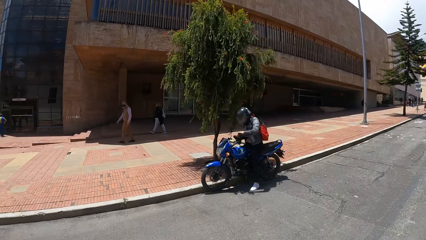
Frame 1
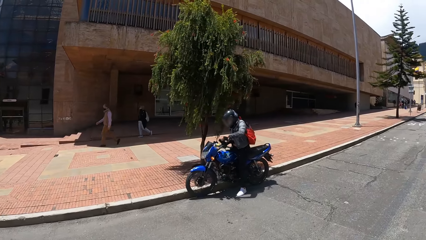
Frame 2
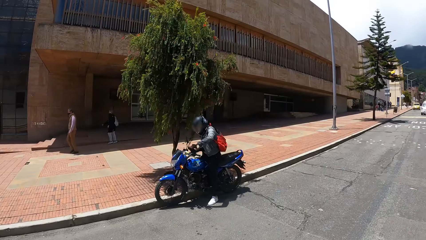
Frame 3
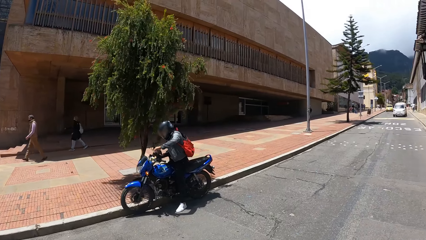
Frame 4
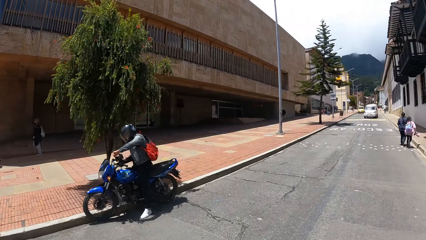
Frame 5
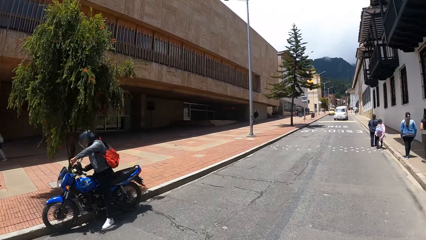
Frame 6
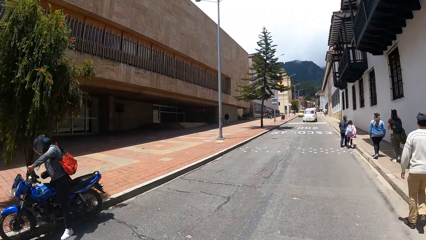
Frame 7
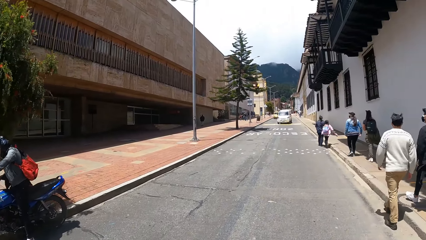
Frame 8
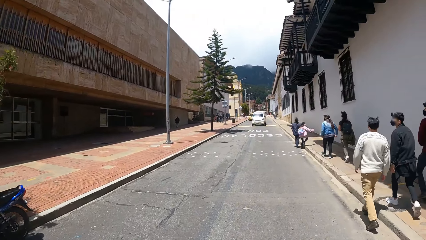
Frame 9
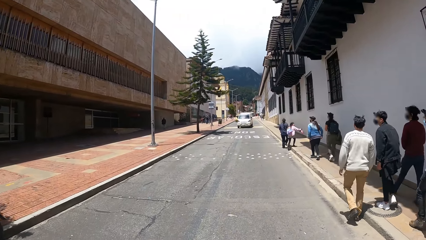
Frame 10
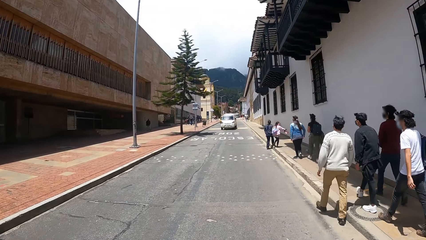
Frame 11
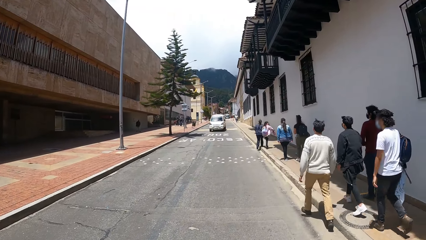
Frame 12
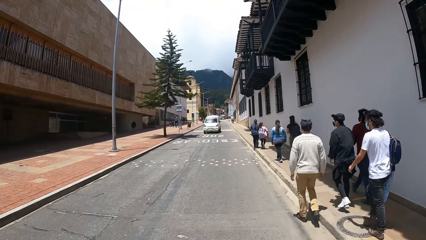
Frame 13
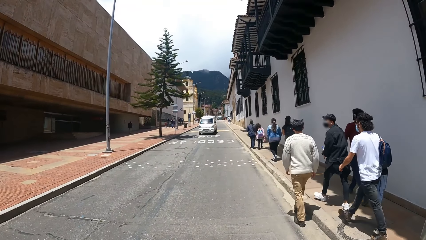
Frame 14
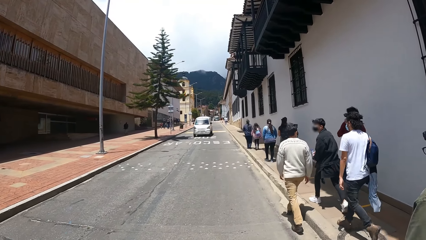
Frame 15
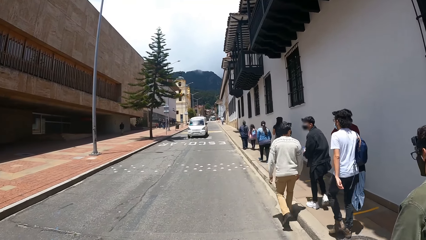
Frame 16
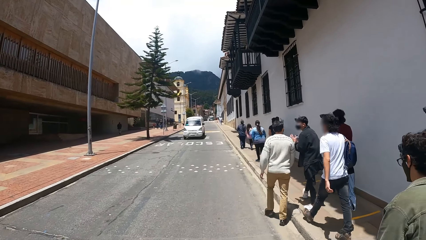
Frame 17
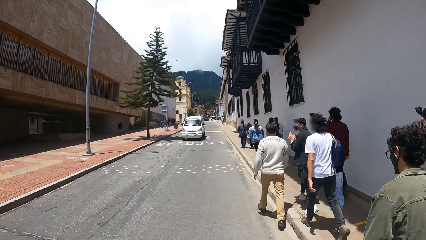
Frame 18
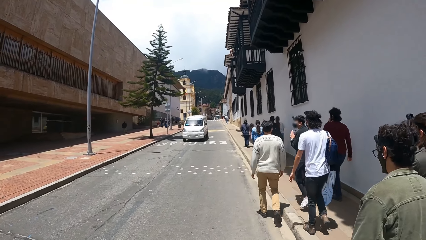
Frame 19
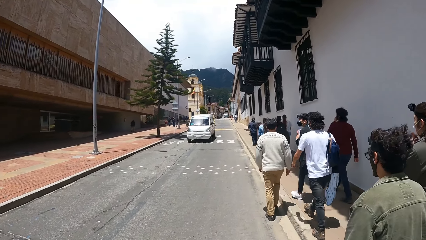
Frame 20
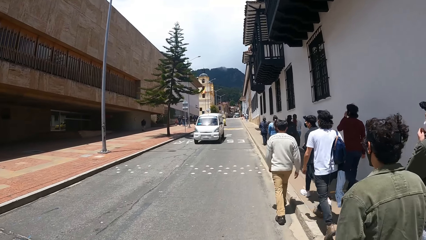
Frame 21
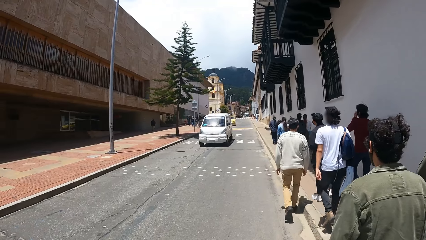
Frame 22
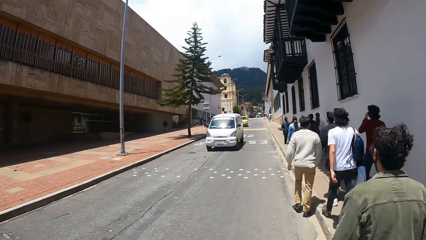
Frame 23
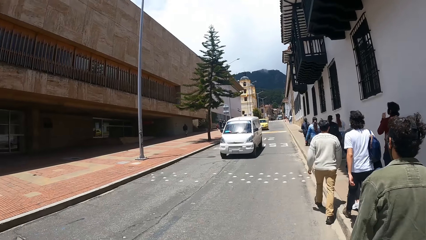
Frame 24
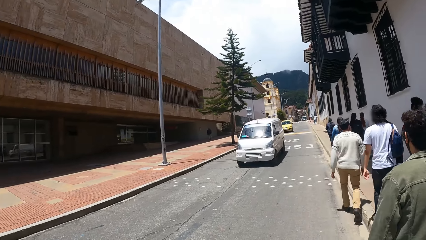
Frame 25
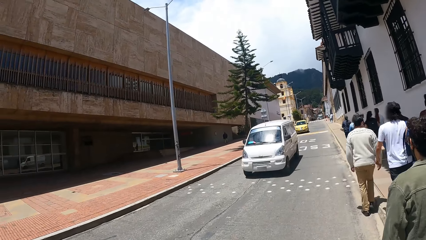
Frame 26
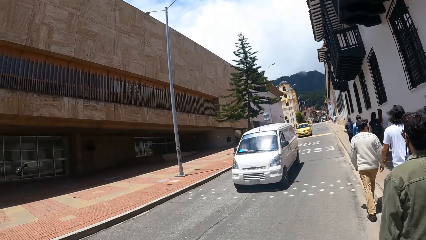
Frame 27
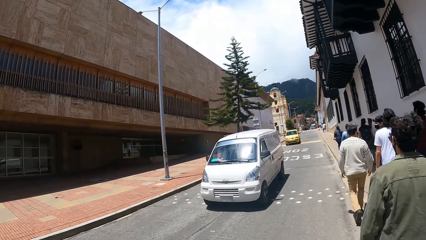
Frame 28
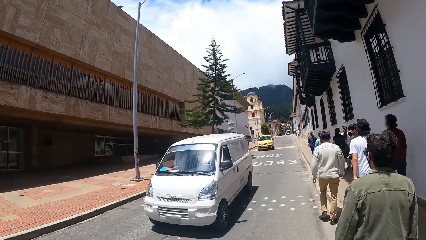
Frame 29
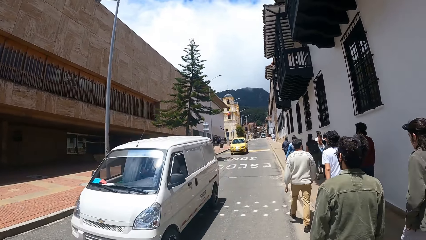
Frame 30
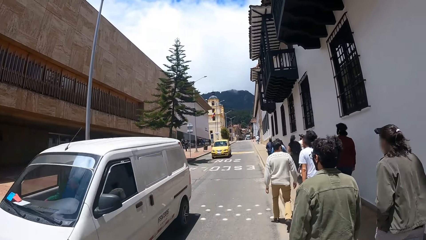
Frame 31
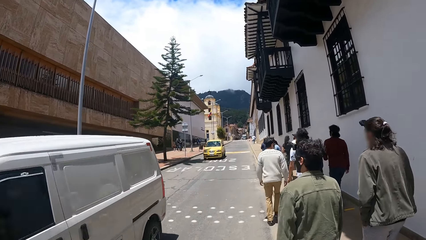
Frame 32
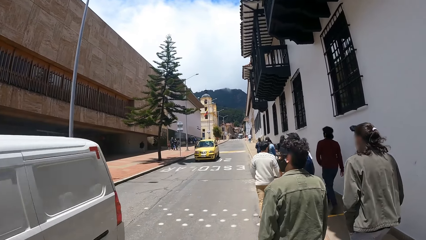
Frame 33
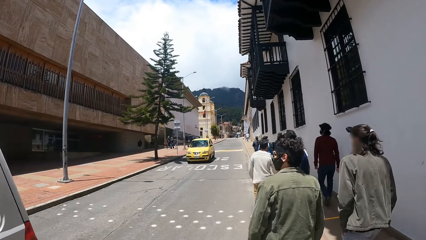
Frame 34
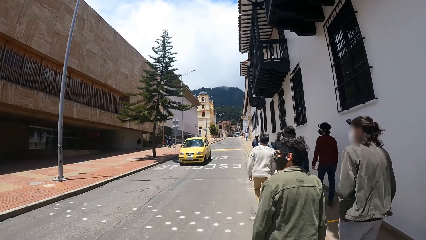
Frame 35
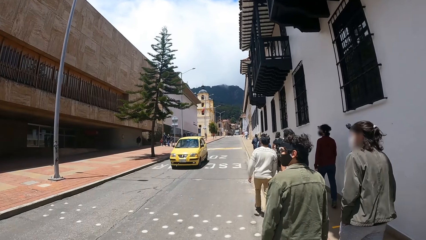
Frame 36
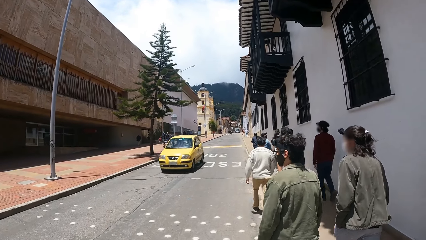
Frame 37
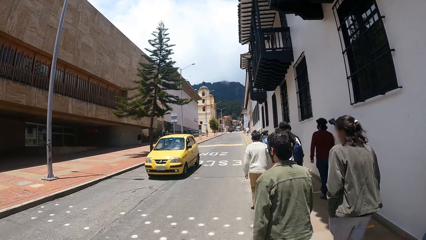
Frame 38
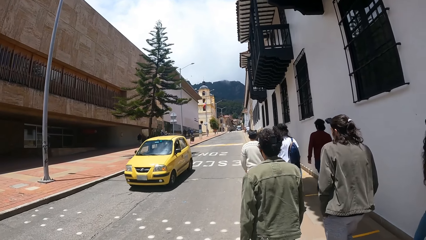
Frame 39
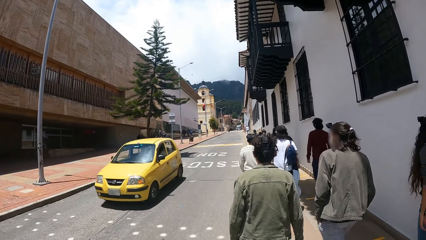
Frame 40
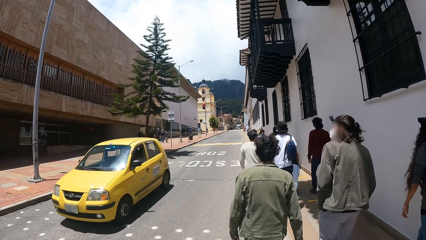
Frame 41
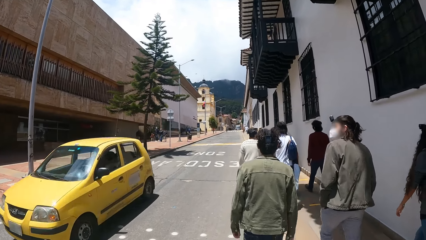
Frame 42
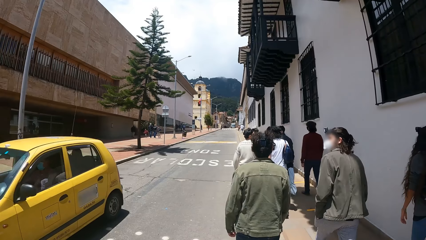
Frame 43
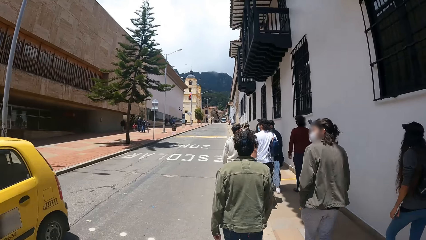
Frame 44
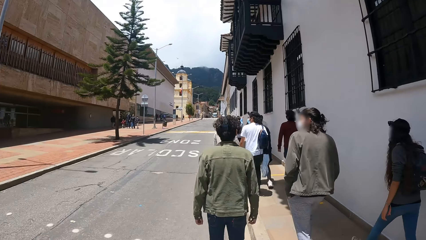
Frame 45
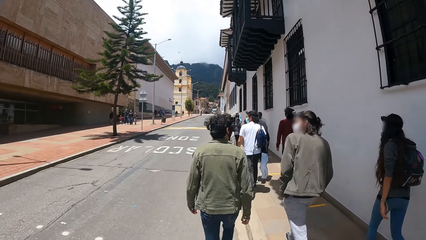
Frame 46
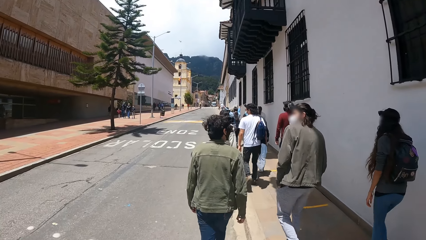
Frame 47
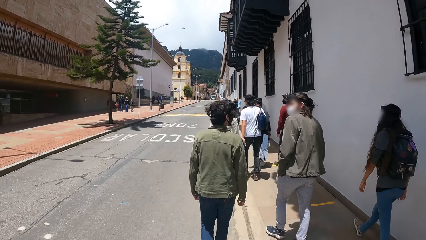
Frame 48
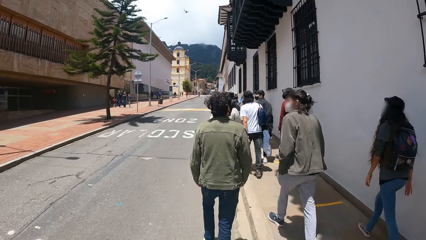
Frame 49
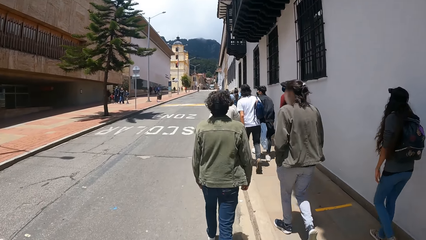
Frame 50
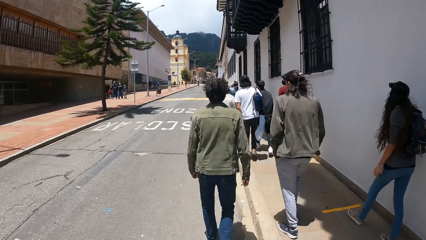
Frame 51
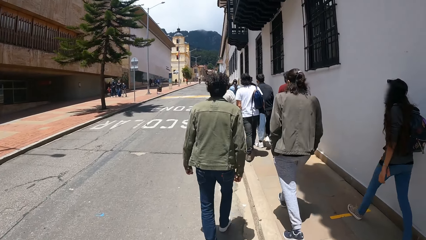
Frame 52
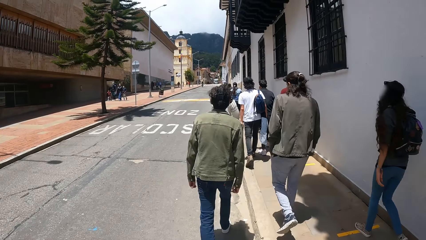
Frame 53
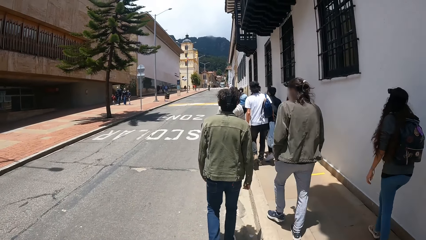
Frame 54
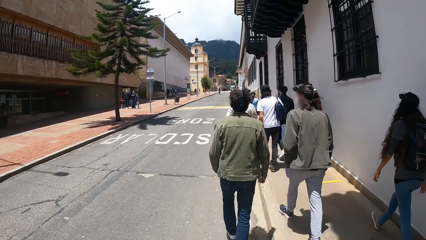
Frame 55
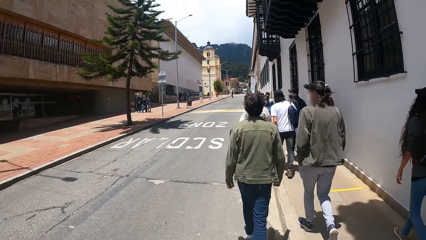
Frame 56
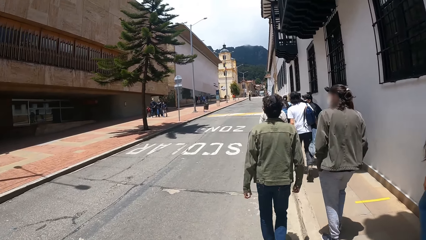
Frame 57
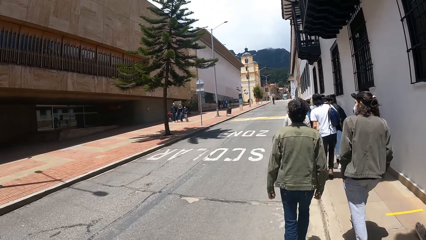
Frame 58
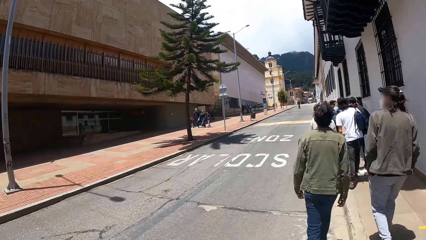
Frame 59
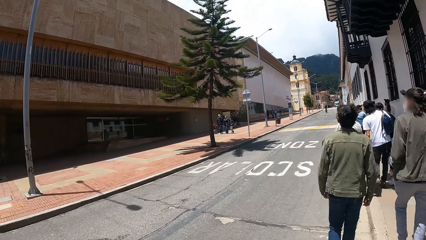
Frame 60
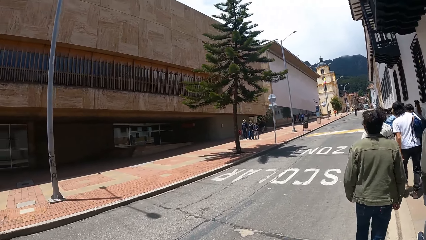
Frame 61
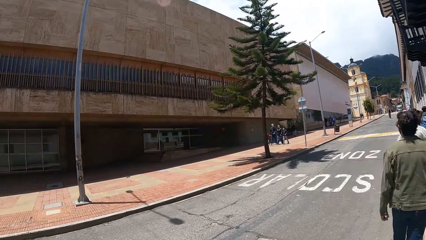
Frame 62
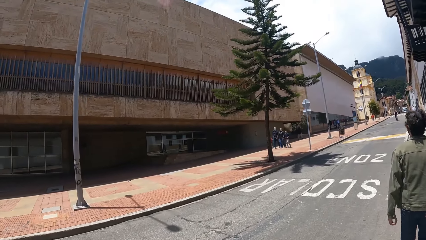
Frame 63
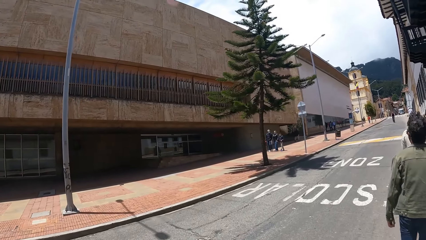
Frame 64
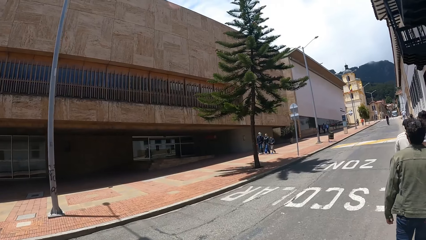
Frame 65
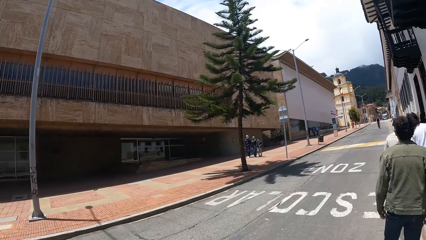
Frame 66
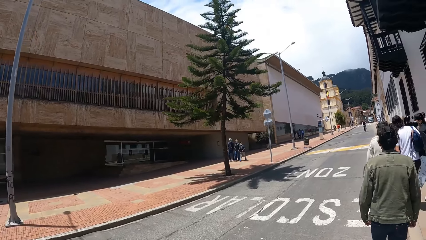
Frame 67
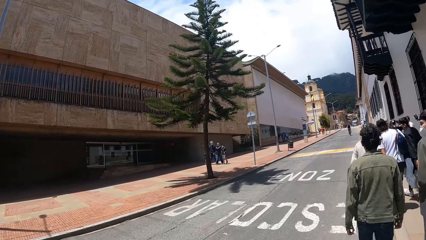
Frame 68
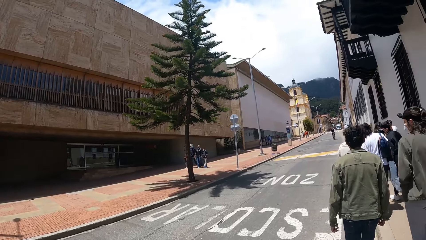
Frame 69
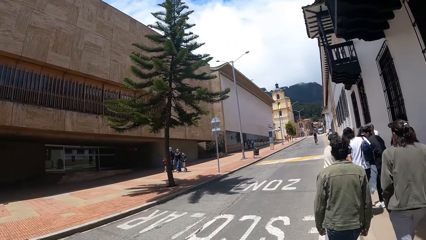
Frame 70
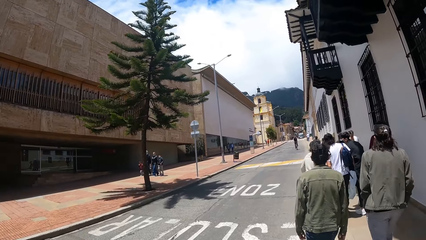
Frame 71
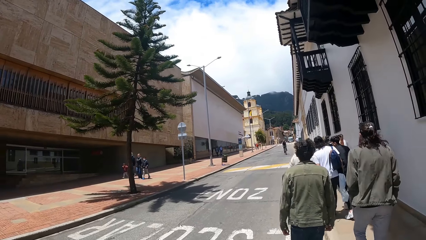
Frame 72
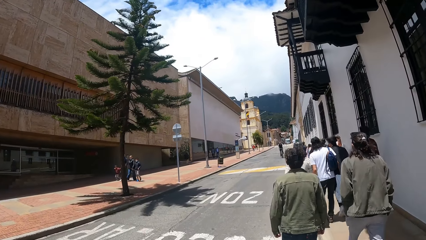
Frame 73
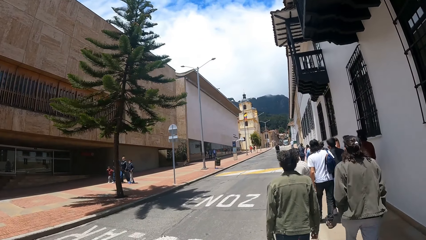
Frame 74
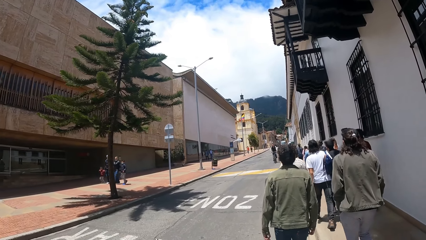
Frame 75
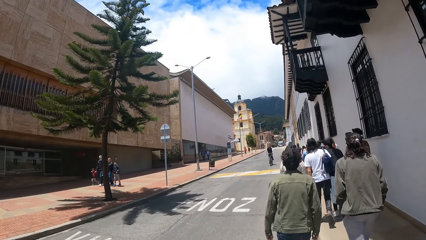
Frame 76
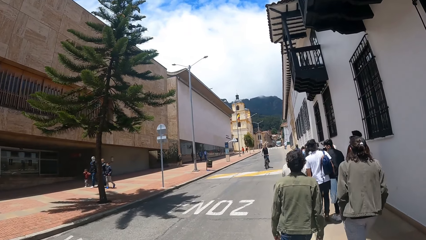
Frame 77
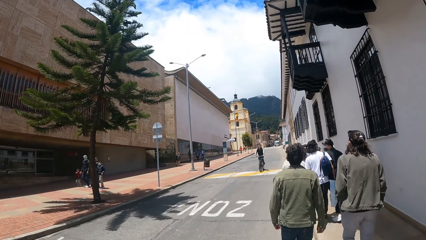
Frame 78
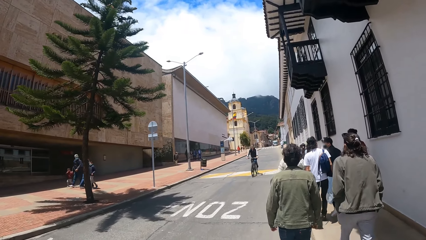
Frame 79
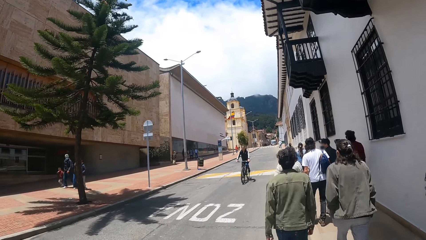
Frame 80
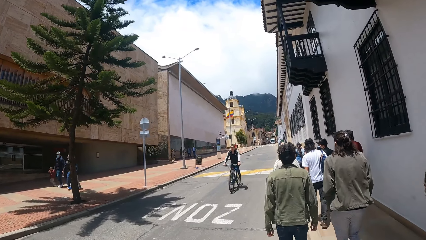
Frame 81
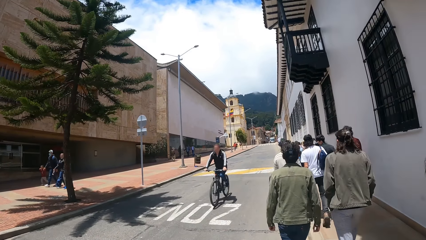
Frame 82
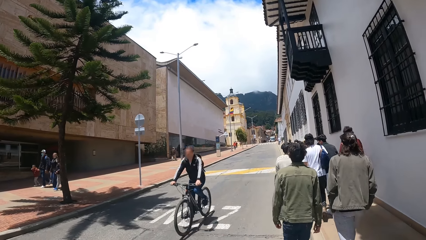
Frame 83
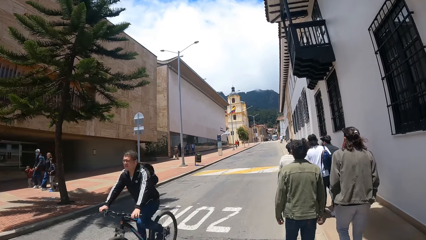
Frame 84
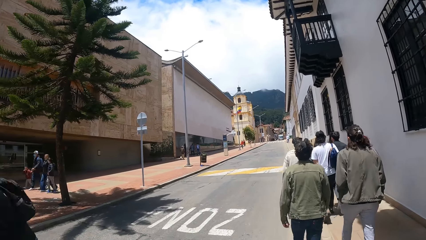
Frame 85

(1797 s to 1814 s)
The camera wearer looks around. They walk on the sidewalk and look around.
